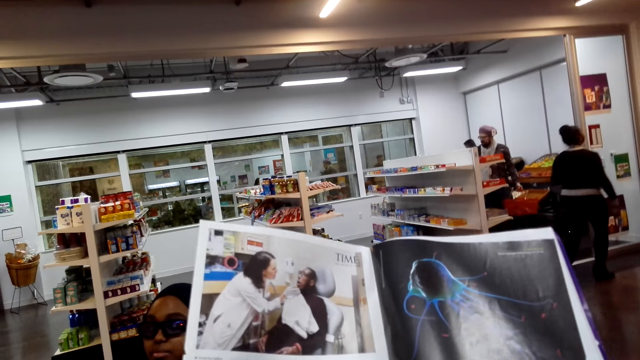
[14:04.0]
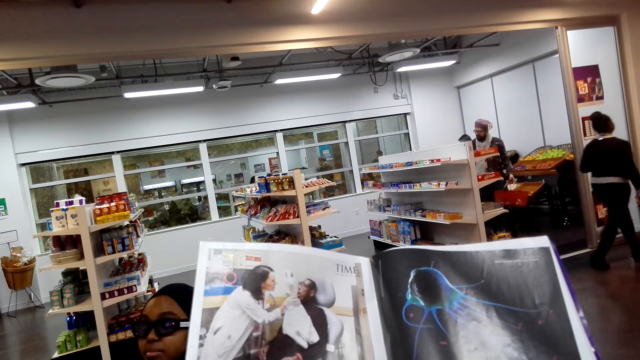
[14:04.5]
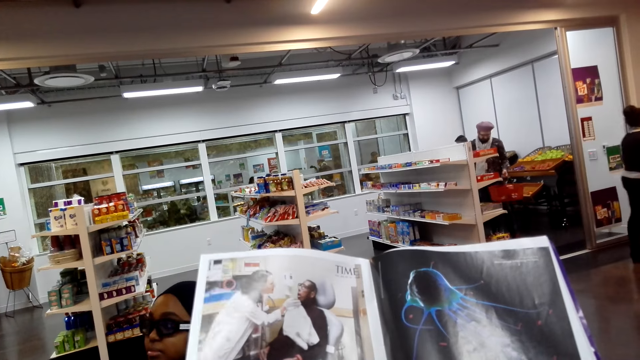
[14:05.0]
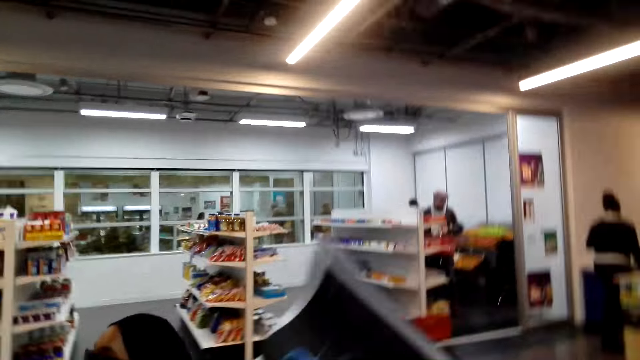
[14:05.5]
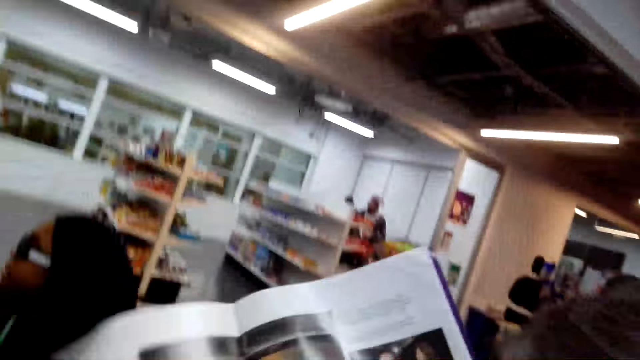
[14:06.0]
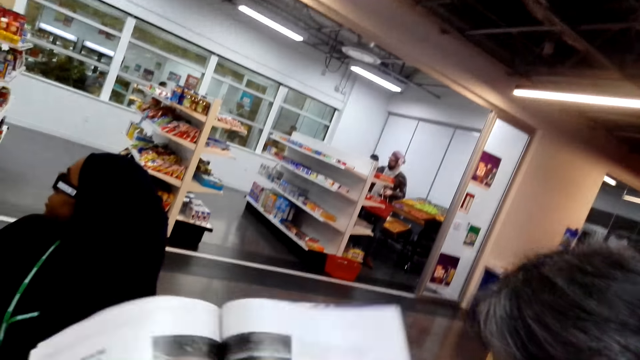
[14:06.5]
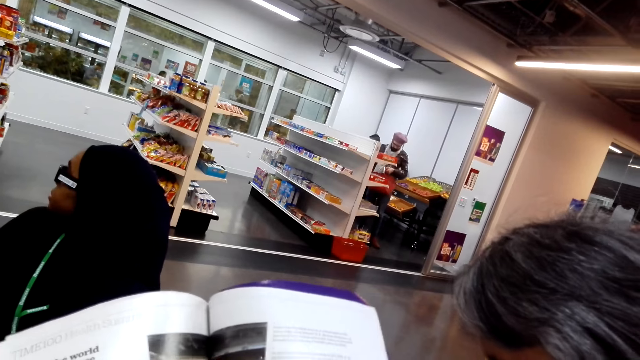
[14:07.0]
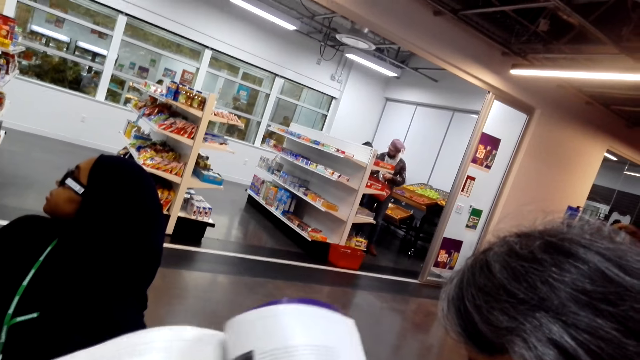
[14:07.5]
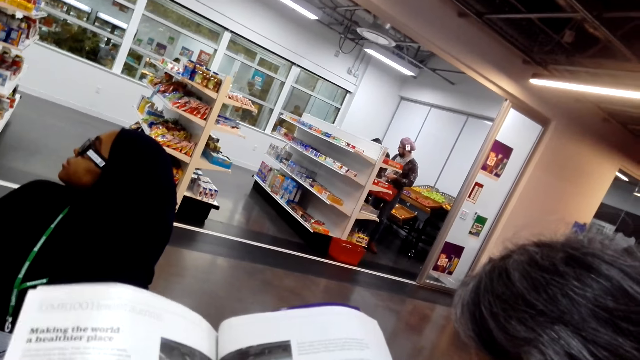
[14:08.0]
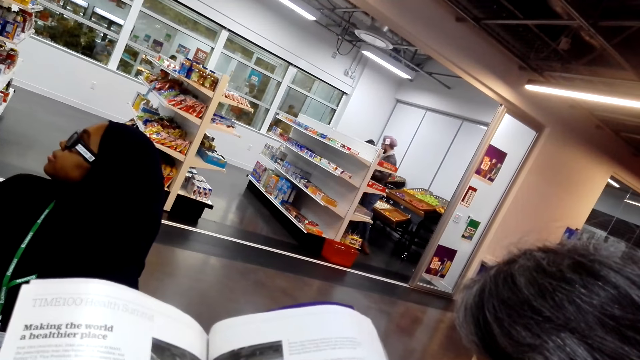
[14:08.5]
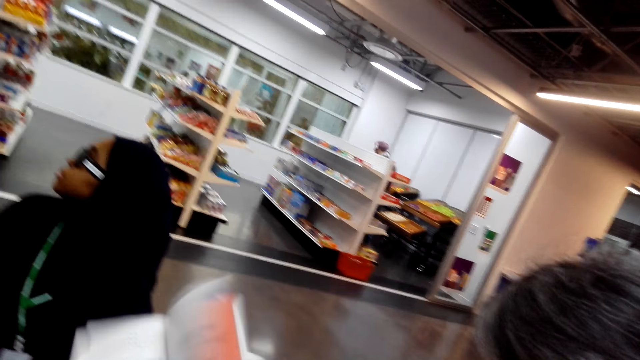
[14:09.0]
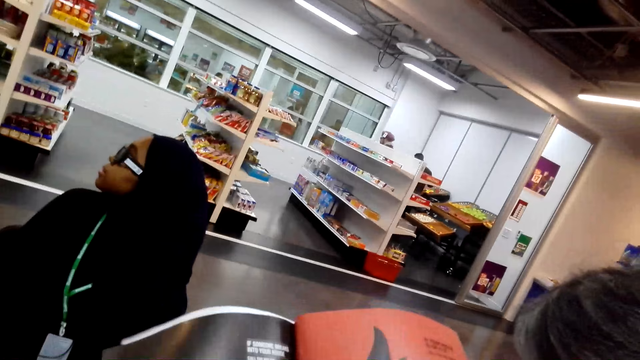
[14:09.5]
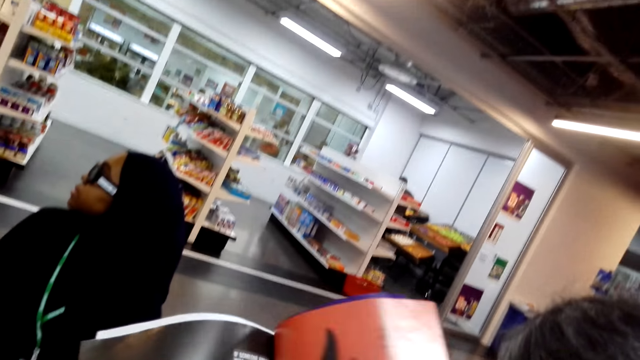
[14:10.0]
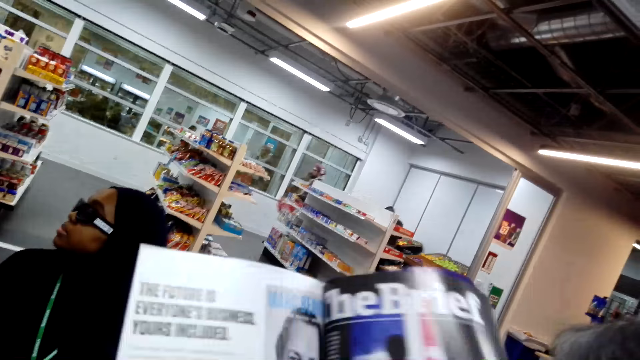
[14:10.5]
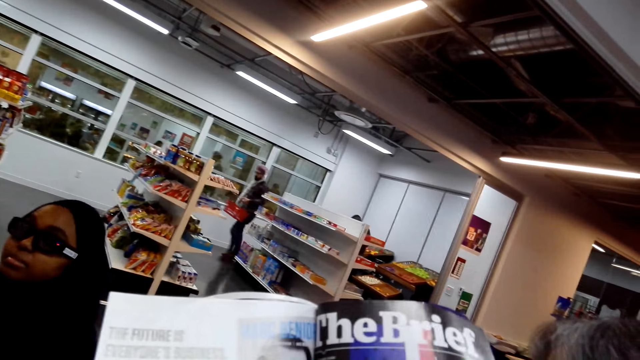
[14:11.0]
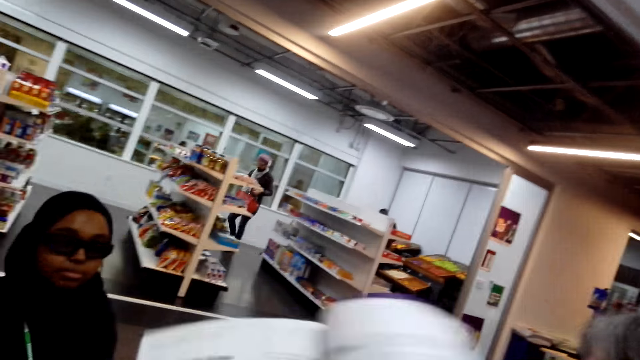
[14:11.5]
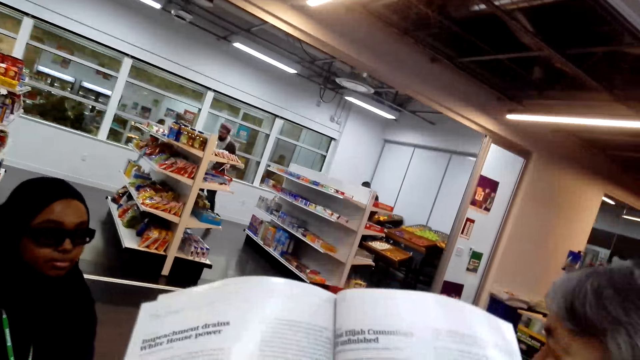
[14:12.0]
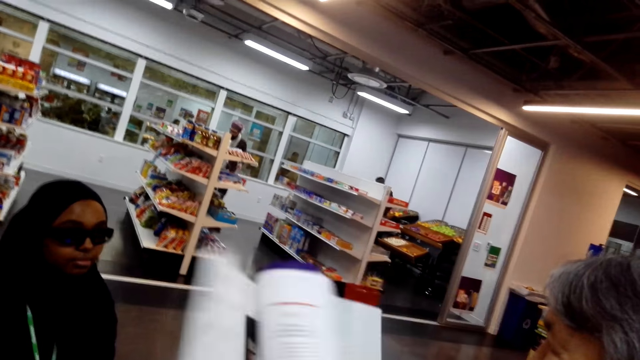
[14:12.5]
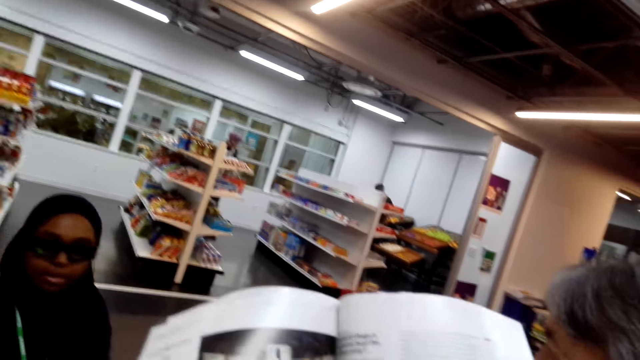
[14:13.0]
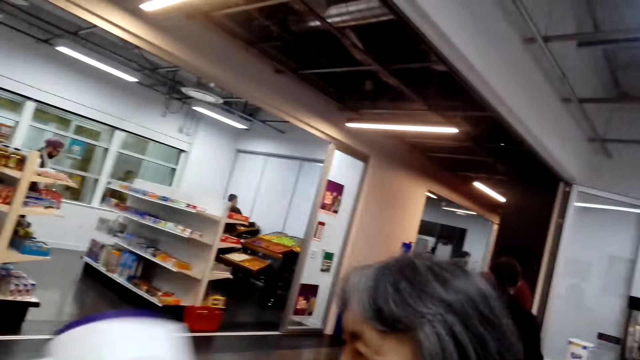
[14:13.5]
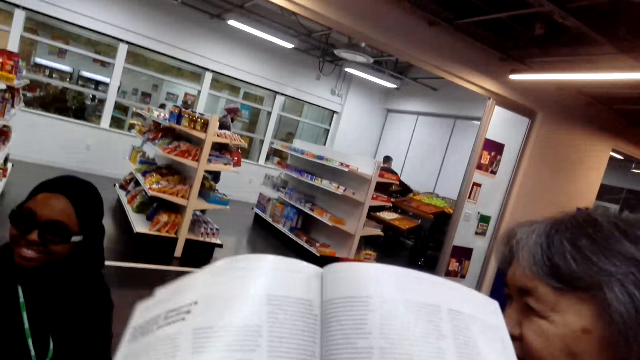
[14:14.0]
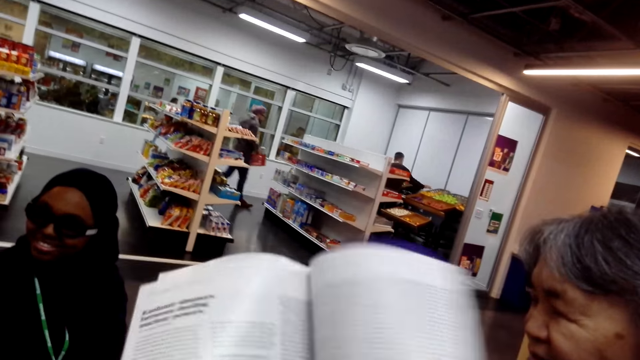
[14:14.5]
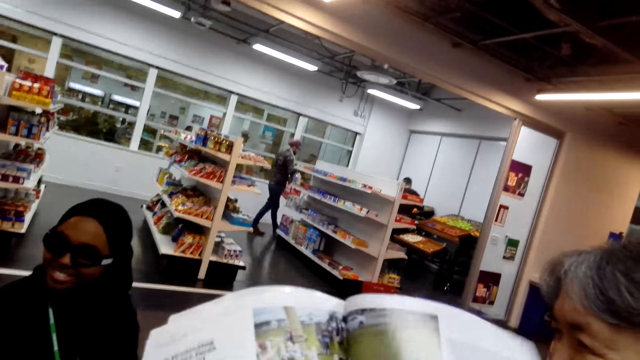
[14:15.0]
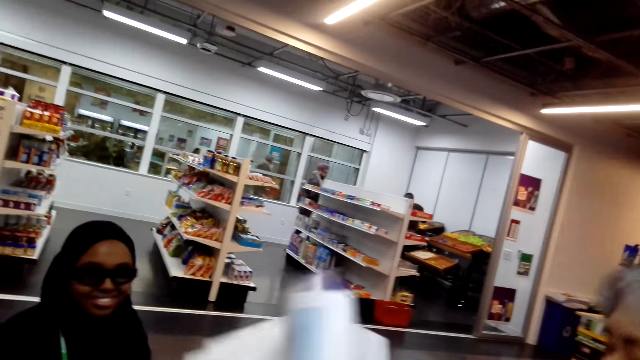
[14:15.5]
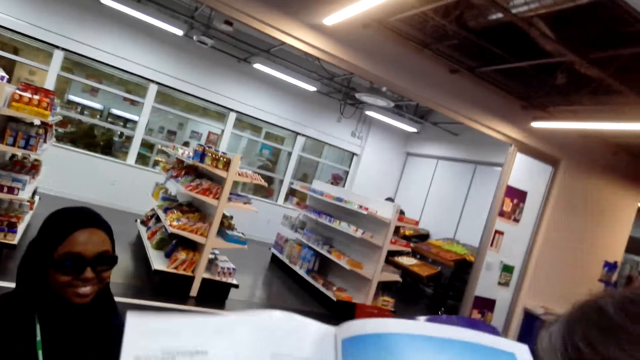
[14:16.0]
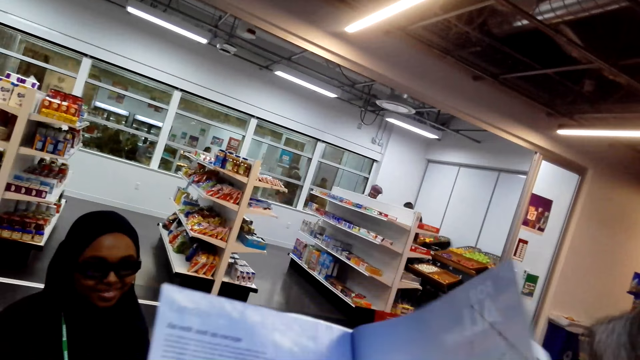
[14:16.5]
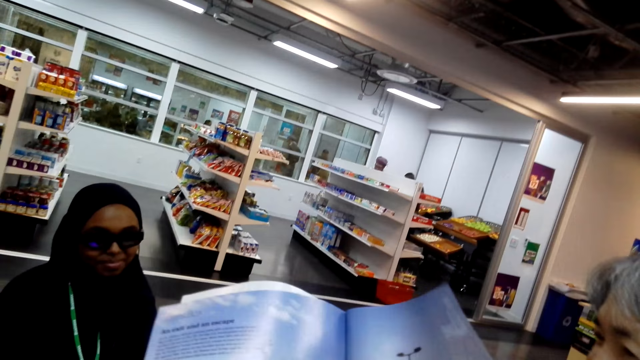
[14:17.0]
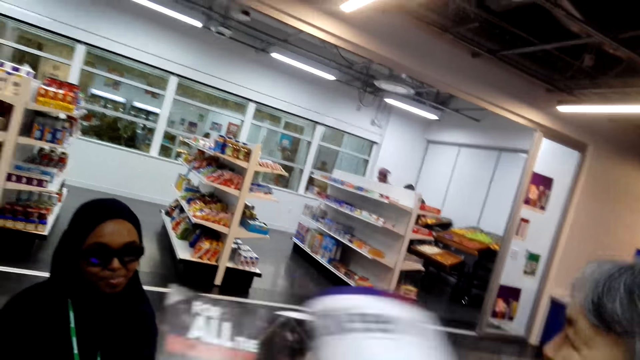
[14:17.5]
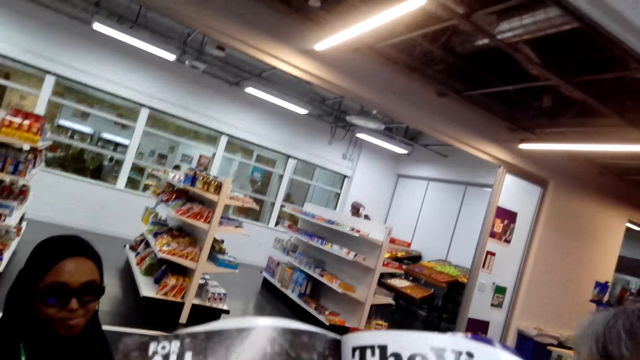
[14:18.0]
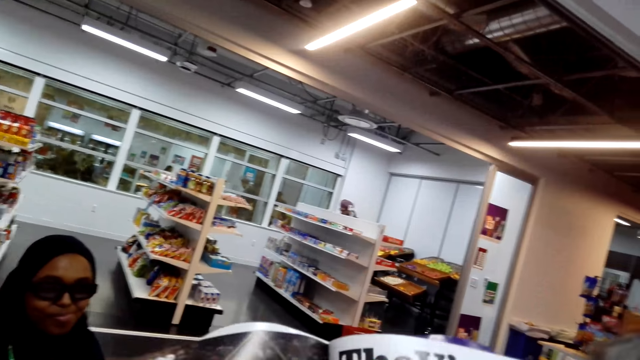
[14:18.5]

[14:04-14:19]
The camera wearer turns a page of the book. A woman looks around. The camera wearer opens the book pages. The woman talks to another woman.

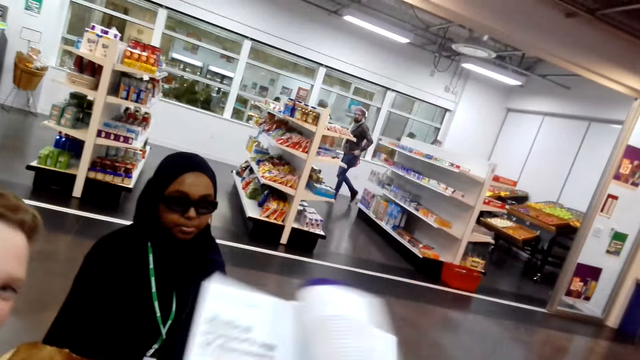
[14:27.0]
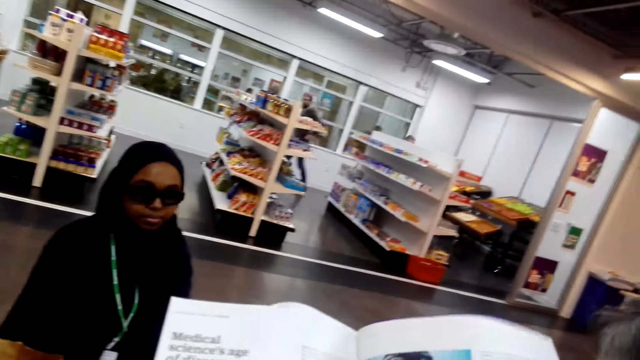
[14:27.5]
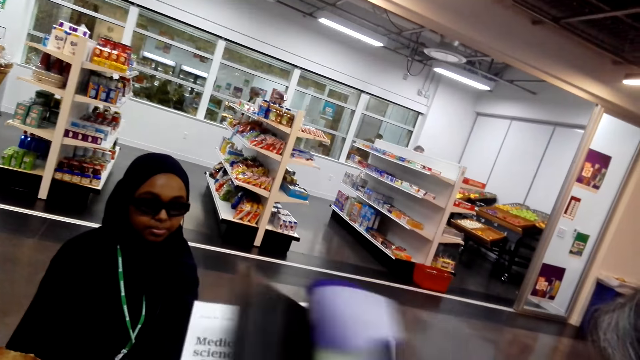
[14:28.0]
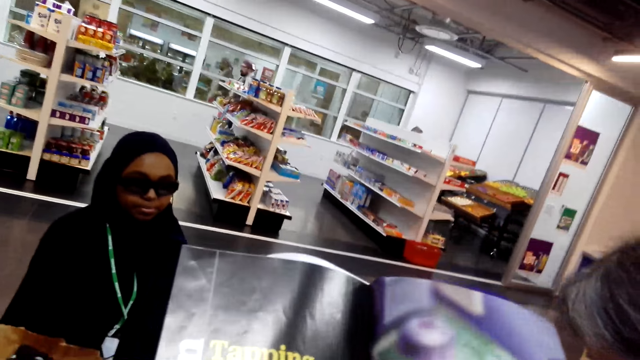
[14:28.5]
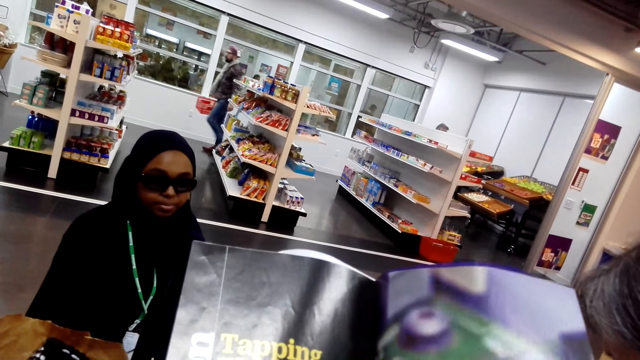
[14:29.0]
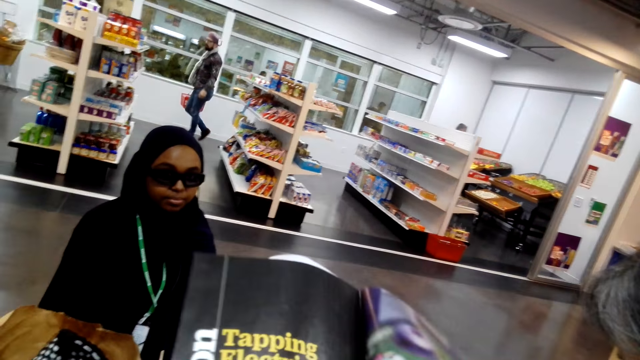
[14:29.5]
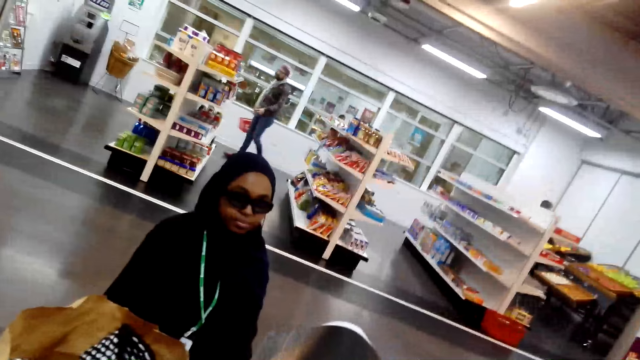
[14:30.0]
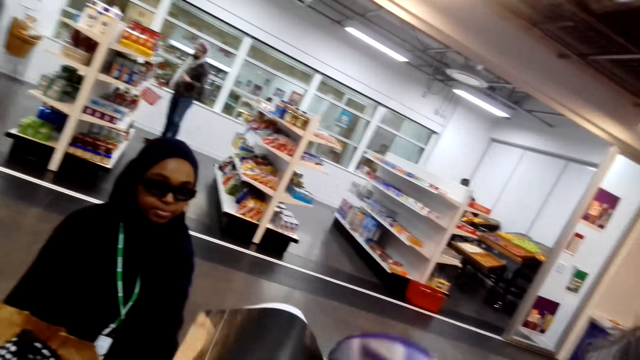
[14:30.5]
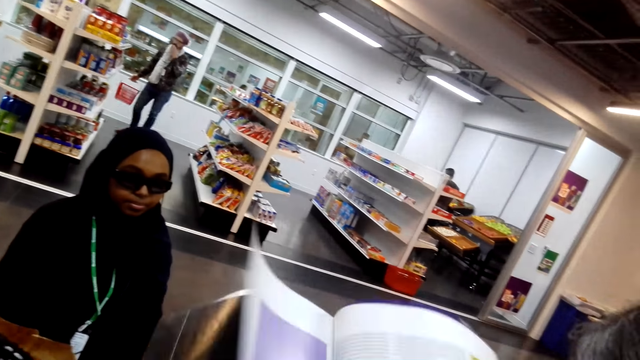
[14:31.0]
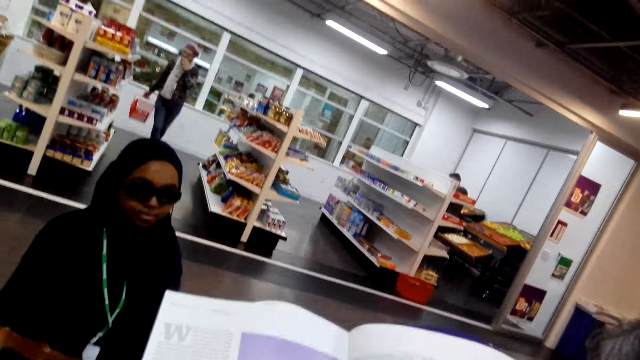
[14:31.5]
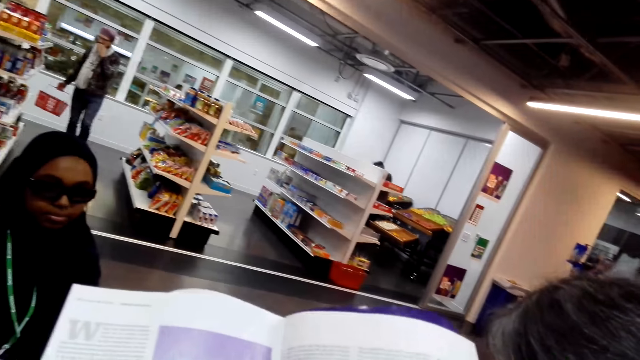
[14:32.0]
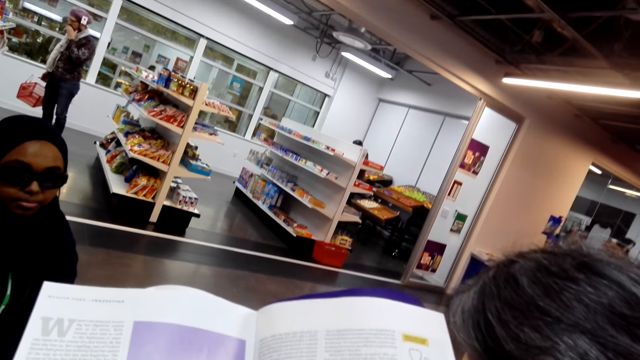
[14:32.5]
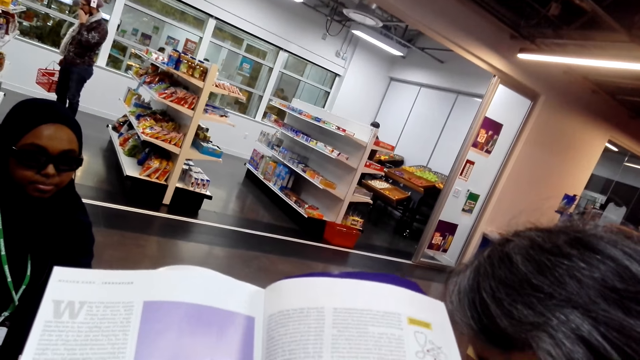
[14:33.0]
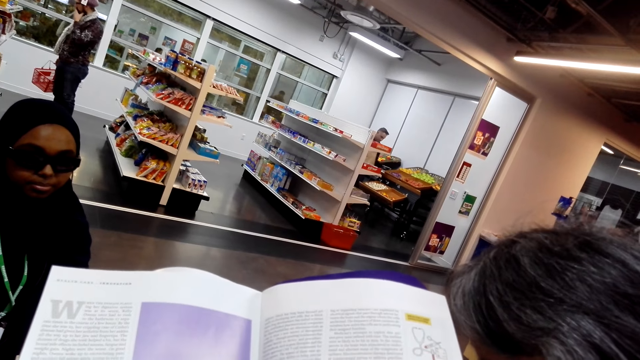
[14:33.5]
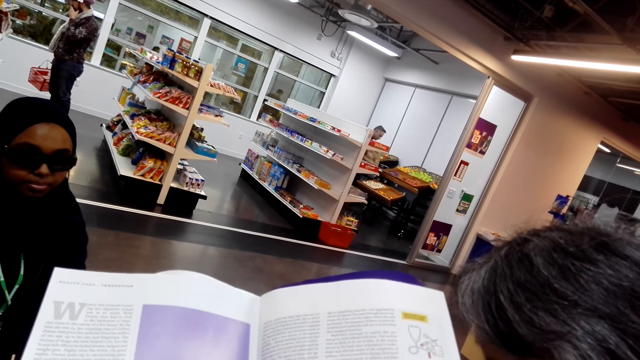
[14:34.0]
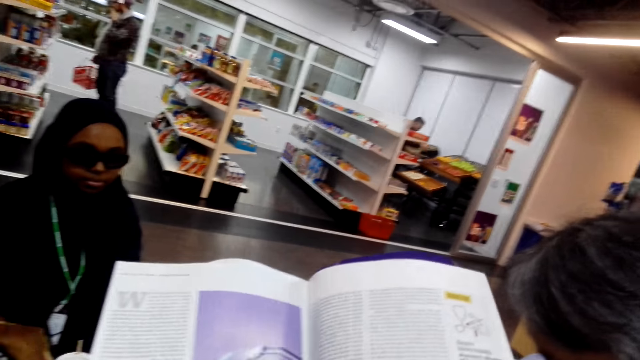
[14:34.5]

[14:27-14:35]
The camera wearer talks to a woman. They open the book pages.
